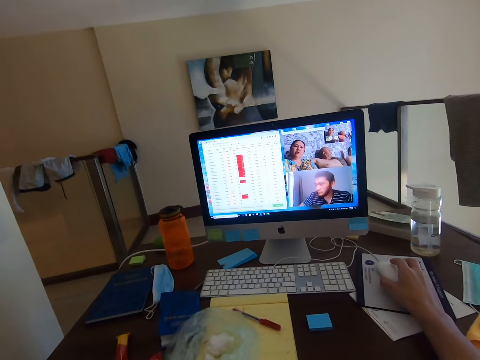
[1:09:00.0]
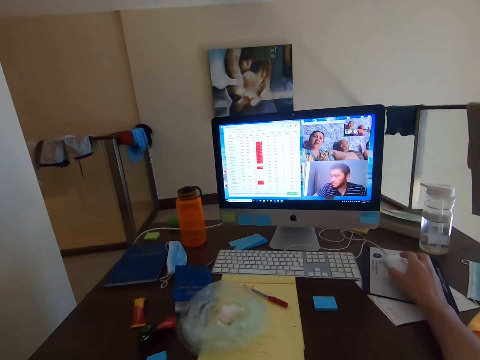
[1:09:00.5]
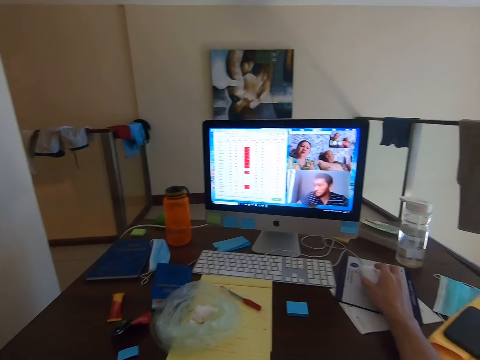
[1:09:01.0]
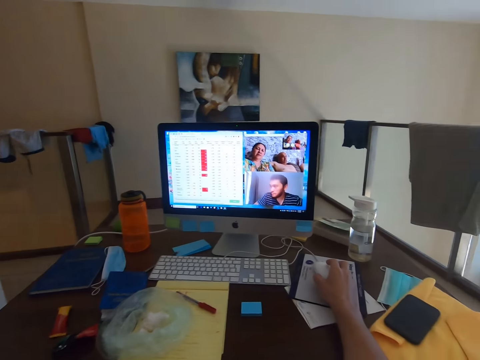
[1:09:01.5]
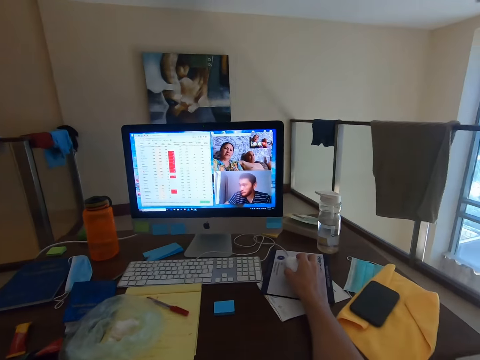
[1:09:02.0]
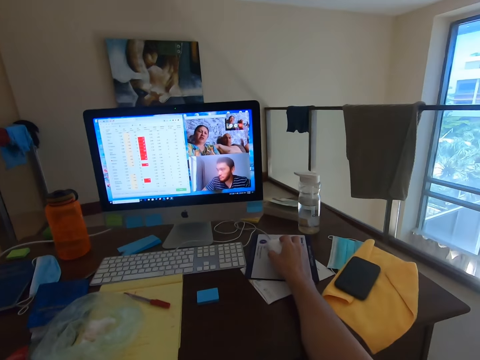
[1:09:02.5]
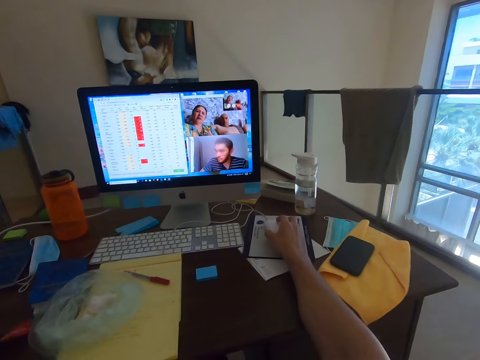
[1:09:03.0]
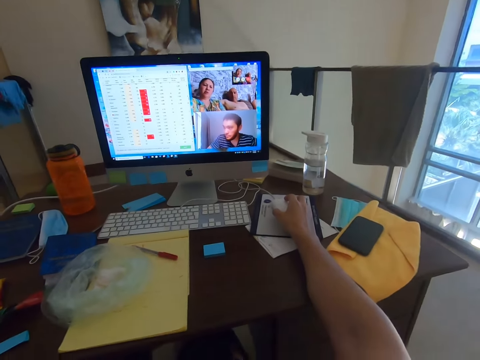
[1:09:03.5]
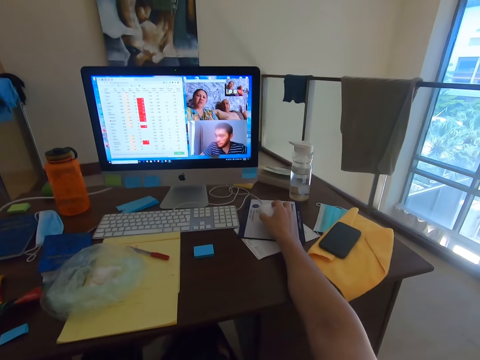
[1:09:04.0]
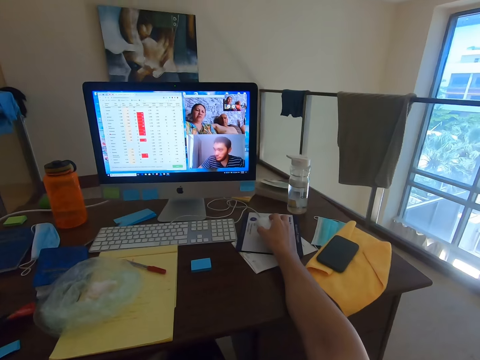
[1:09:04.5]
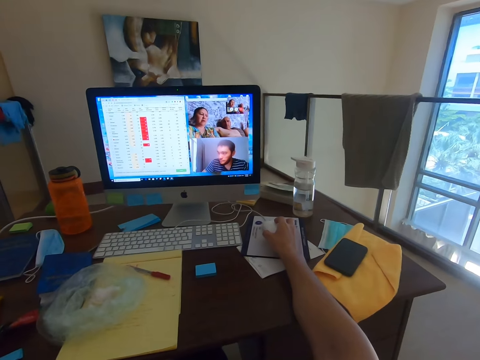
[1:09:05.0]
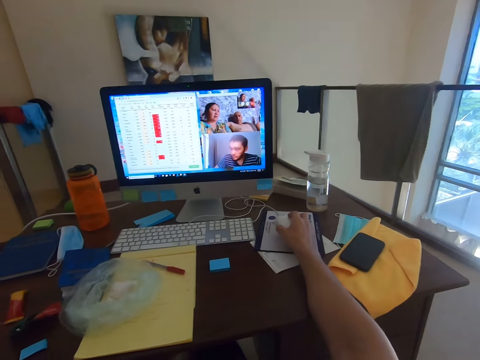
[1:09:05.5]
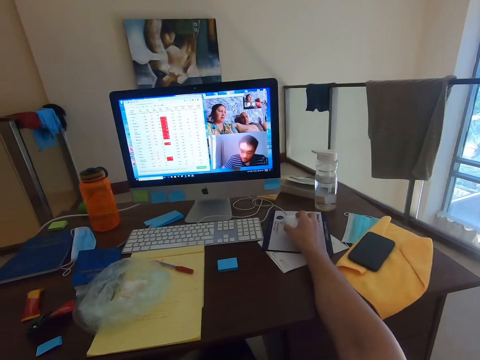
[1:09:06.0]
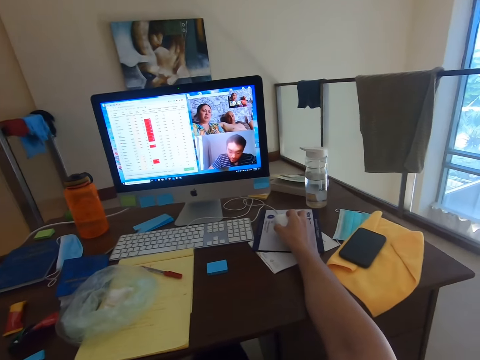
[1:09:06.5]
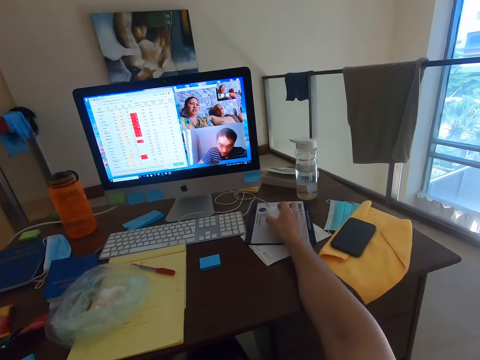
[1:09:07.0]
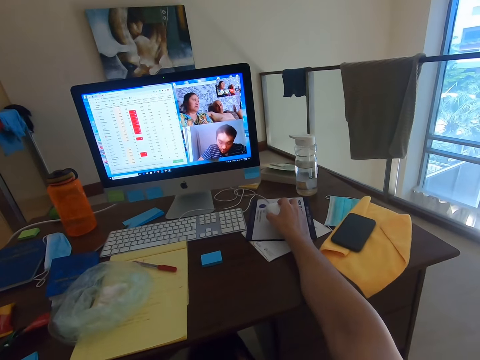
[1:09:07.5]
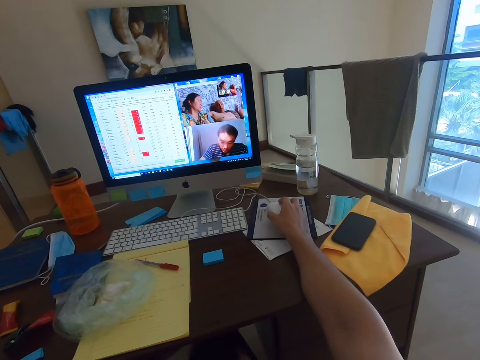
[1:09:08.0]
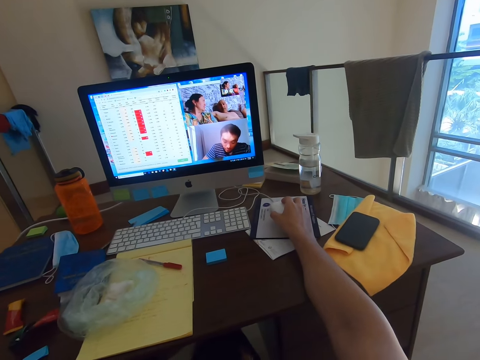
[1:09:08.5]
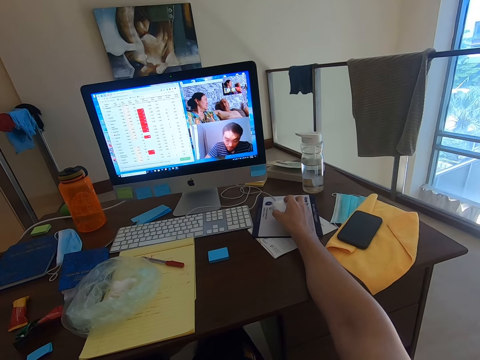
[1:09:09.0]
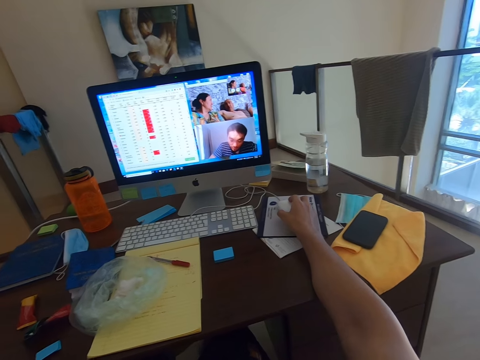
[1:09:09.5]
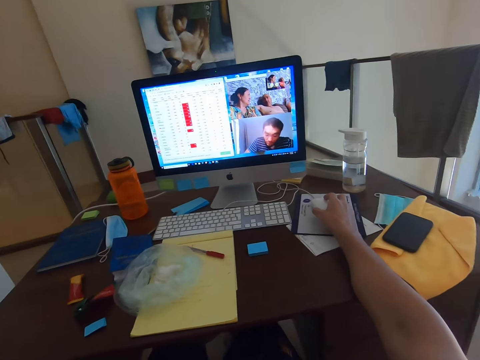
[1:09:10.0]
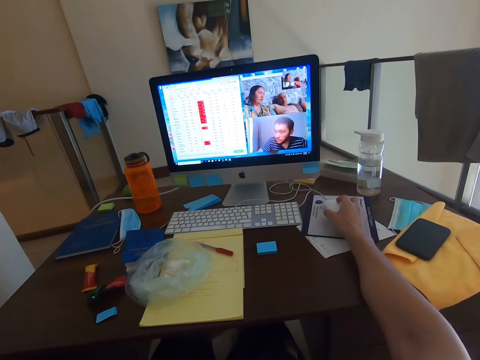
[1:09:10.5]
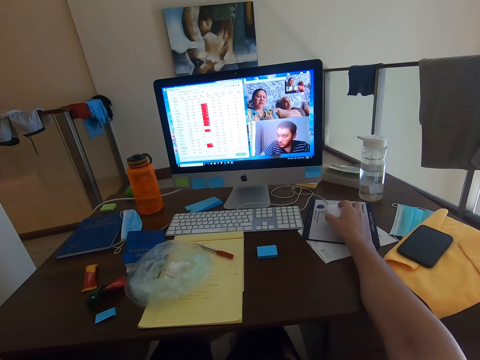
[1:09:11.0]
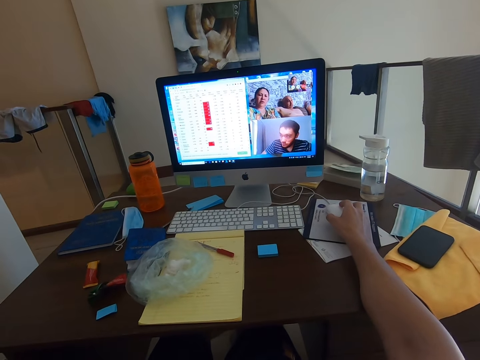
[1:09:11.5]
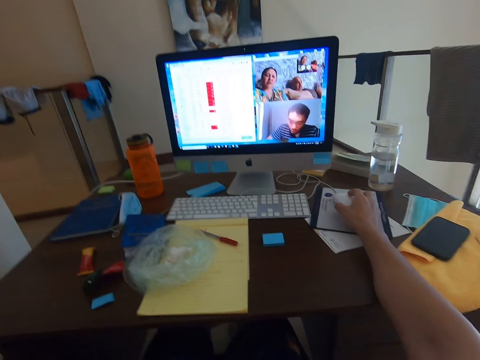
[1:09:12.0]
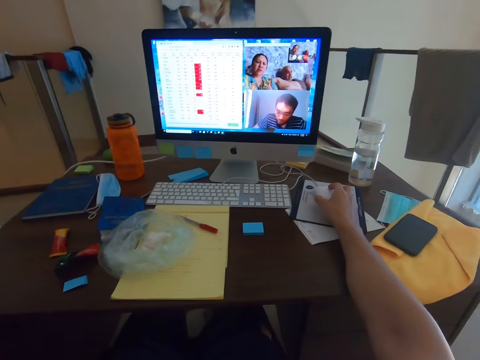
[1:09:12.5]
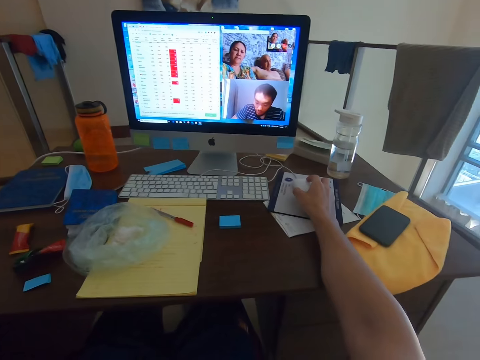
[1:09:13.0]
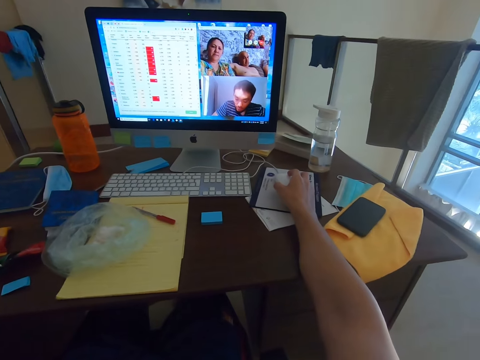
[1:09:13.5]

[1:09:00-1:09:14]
The camera wearer holds the mouse.

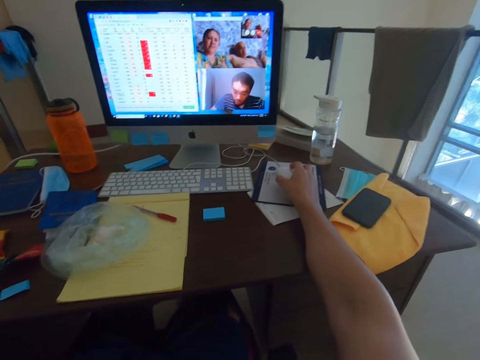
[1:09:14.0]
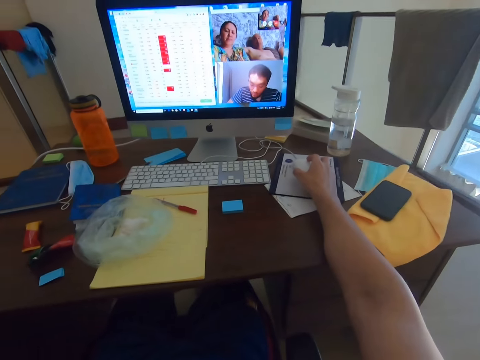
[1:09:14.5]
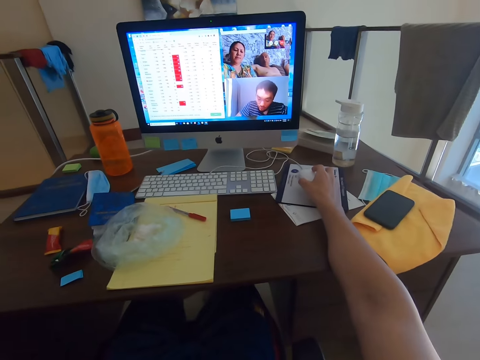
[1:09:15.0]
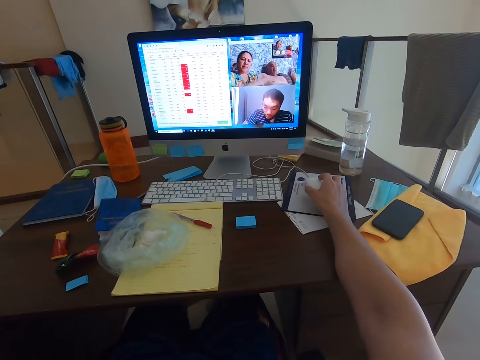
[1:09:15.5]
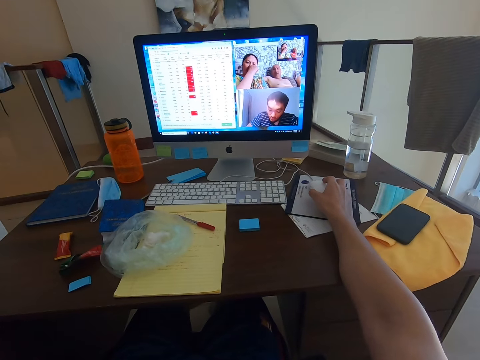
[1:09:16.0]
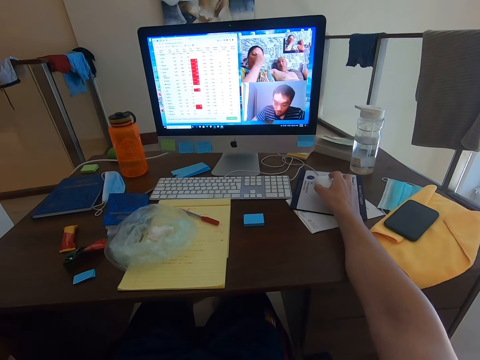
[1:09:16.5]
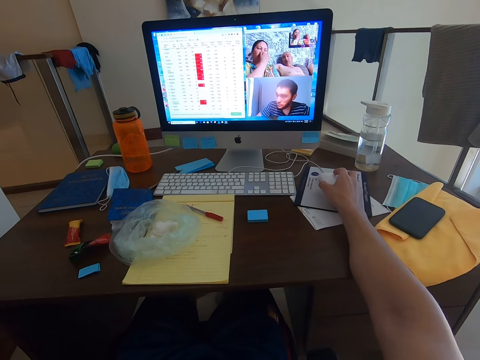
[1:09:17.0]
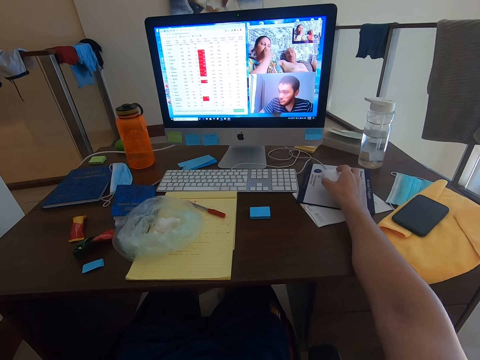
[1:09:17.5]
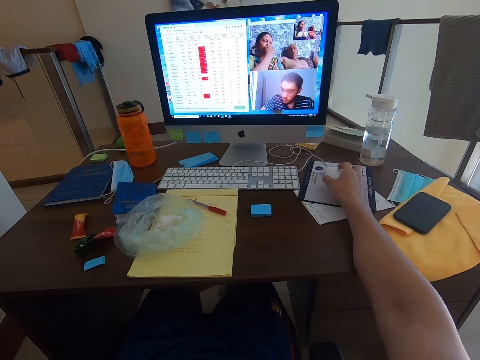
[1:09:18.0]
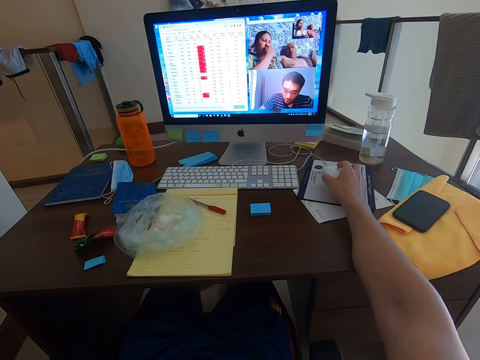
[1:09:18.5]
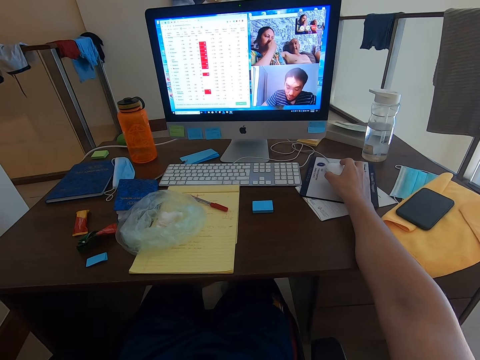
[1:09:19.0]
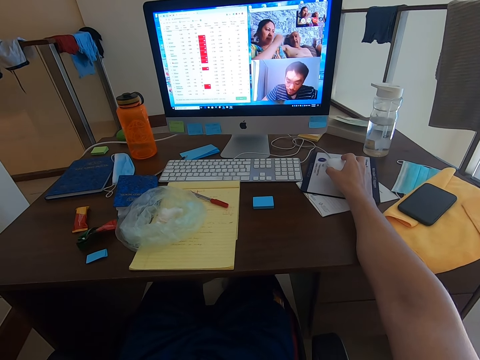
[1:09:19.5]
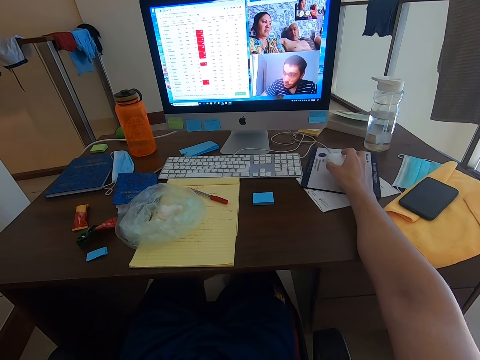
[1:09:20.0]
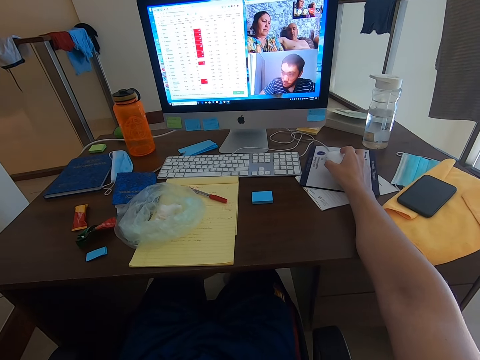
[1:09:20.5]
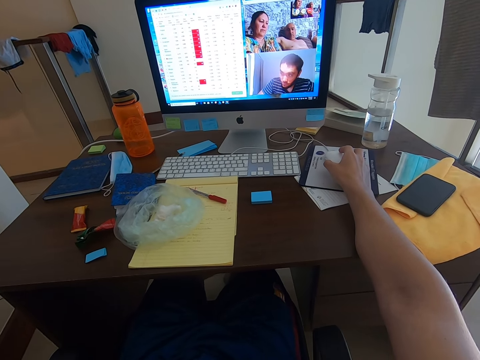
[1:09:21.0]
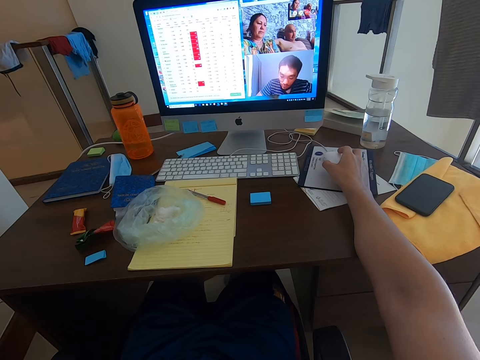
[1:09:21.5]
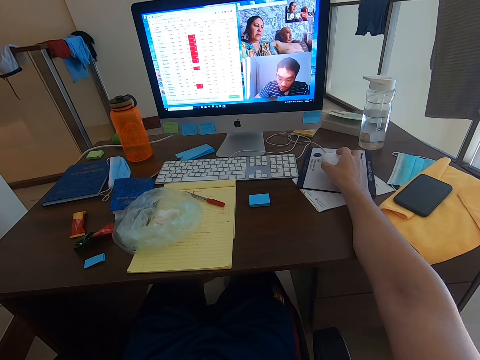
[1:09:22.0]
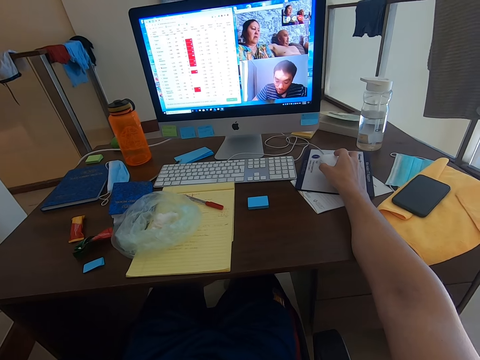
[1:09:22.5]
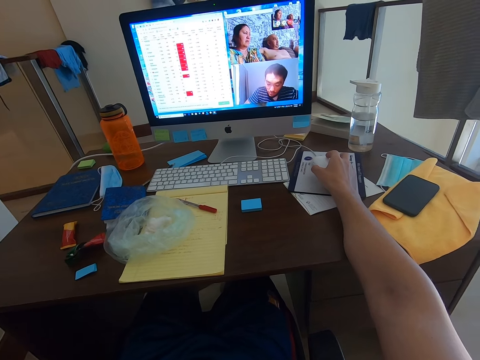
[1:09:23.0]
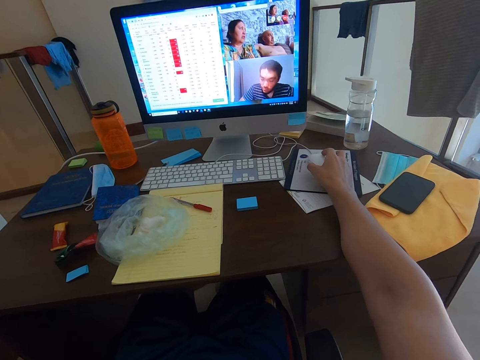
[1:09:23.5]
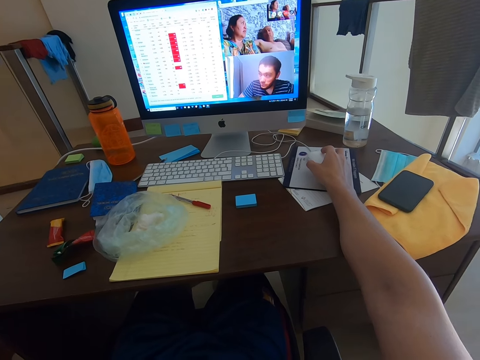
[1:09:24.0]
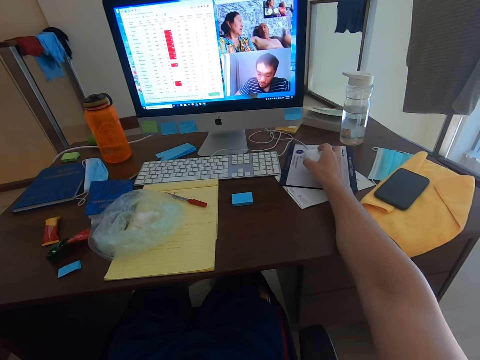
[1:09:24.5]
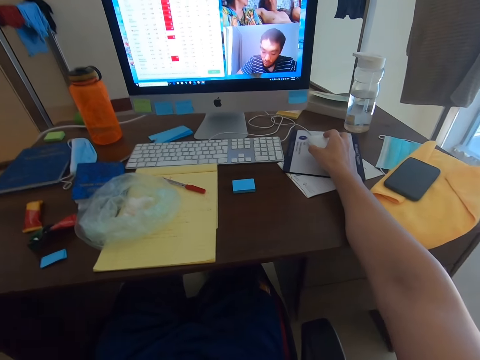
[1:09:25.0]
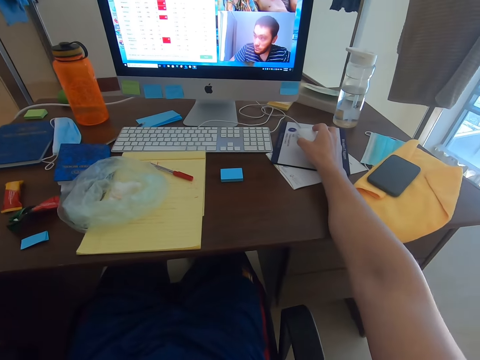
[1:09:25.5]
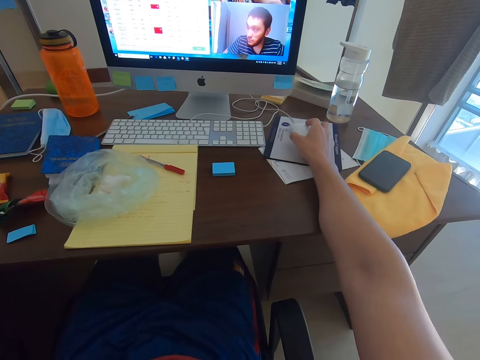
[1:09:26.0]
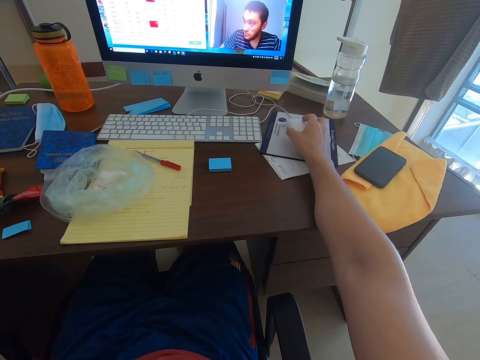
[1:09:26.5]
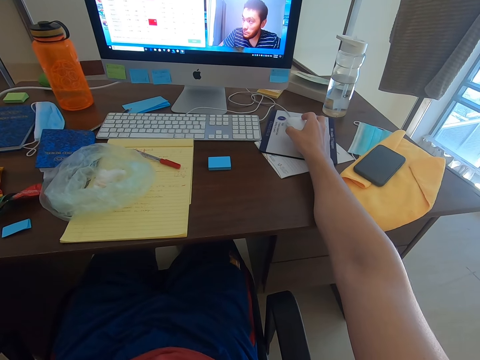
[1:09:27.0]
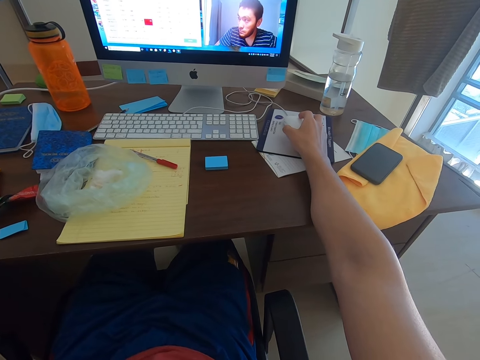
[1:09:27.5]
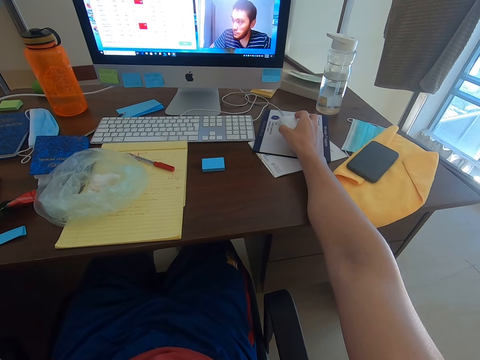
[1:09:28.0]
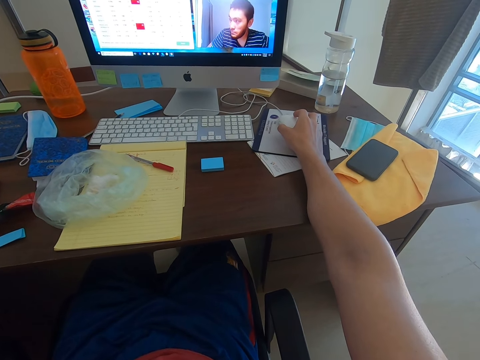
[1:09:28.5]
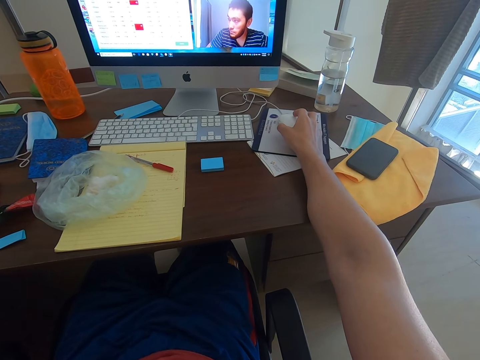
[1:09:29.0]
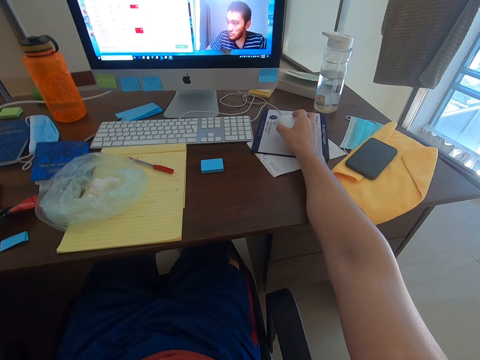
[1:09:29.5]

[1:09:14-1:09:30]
A lady touches her nose. The camera wearer looks at the video display.
